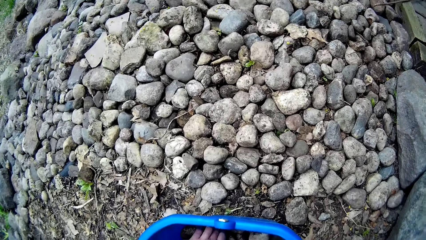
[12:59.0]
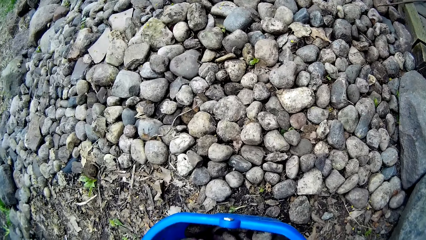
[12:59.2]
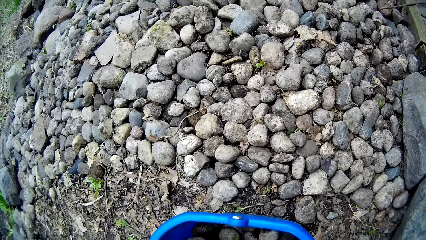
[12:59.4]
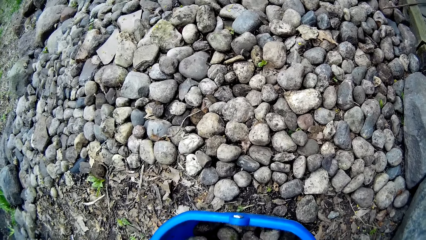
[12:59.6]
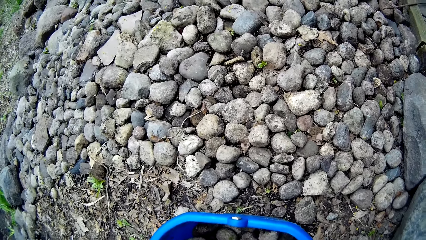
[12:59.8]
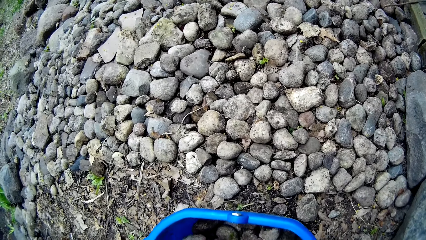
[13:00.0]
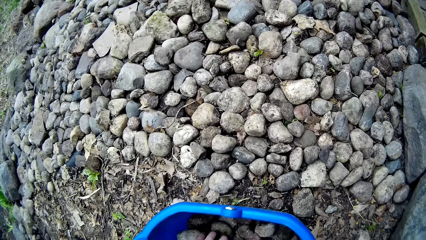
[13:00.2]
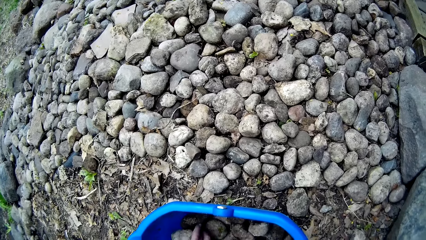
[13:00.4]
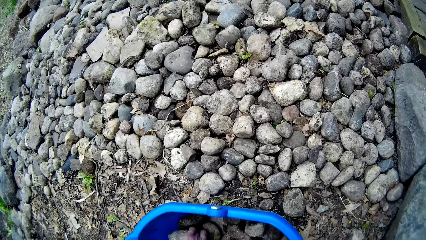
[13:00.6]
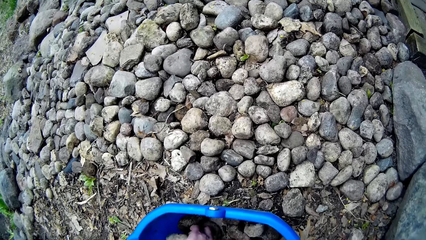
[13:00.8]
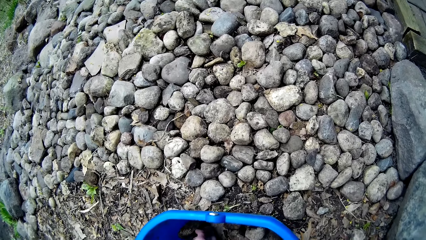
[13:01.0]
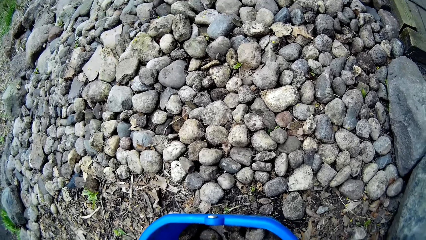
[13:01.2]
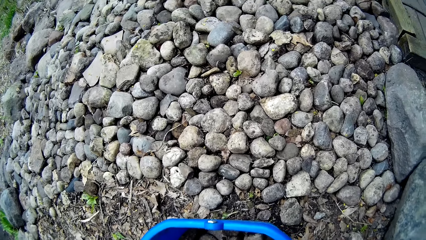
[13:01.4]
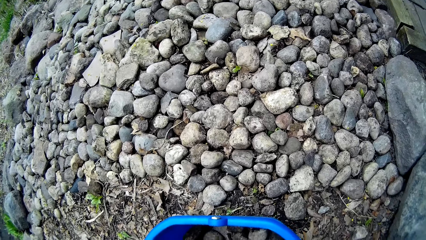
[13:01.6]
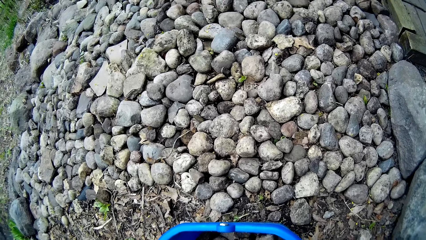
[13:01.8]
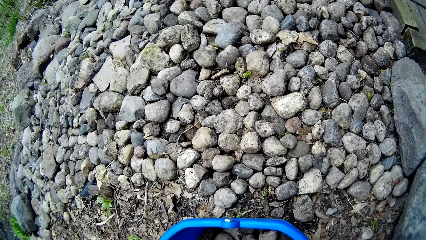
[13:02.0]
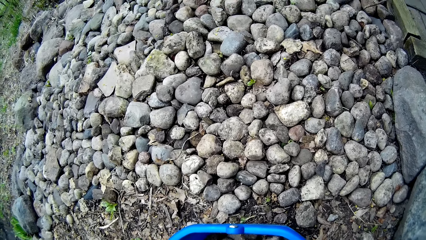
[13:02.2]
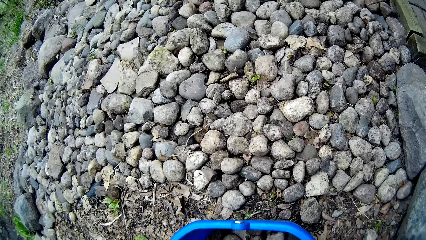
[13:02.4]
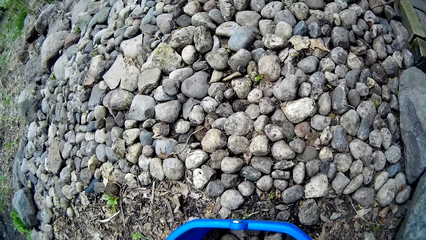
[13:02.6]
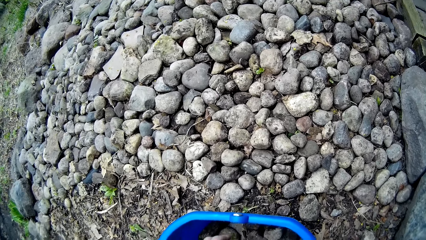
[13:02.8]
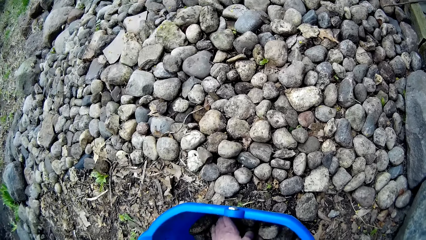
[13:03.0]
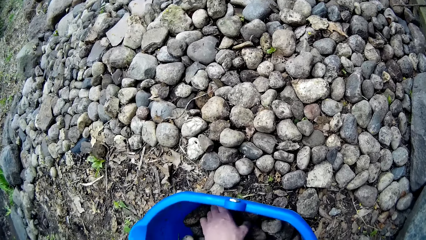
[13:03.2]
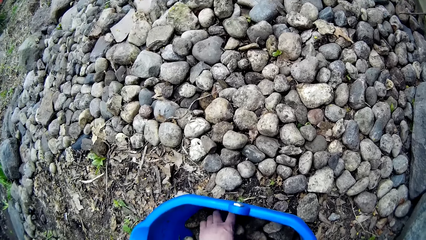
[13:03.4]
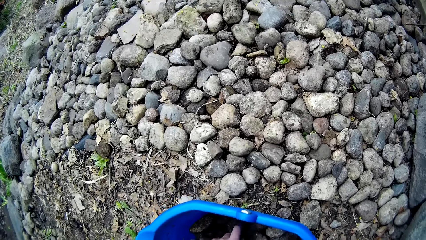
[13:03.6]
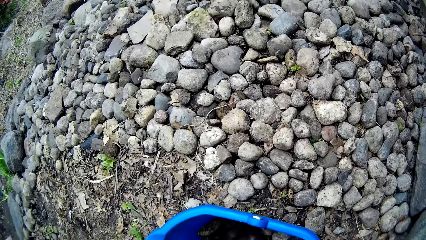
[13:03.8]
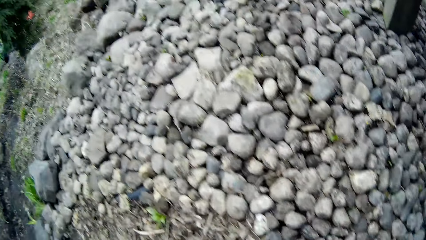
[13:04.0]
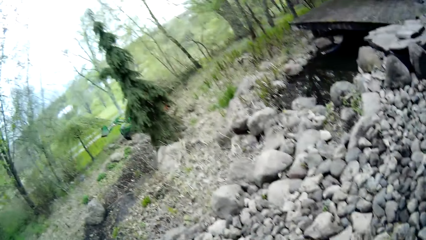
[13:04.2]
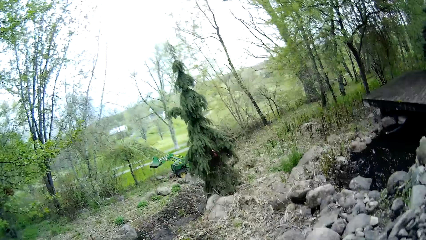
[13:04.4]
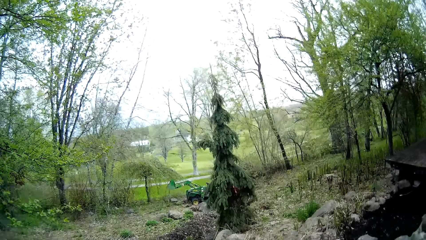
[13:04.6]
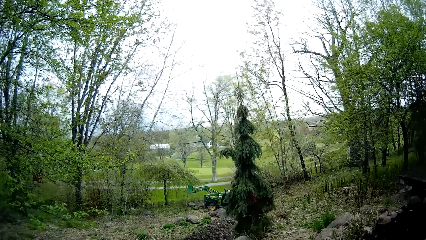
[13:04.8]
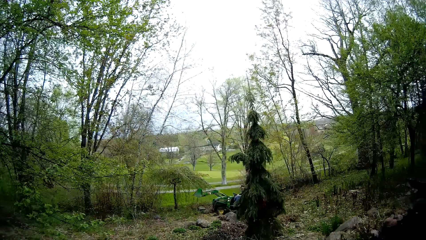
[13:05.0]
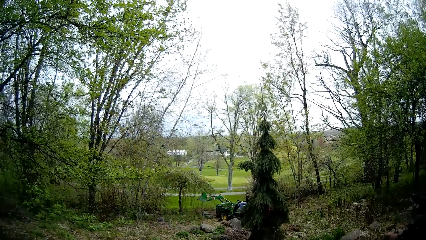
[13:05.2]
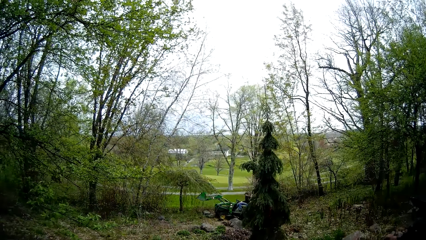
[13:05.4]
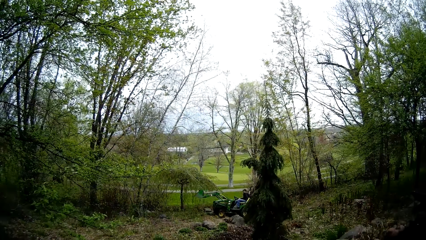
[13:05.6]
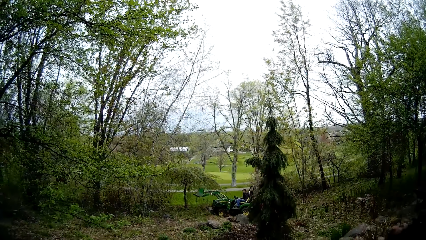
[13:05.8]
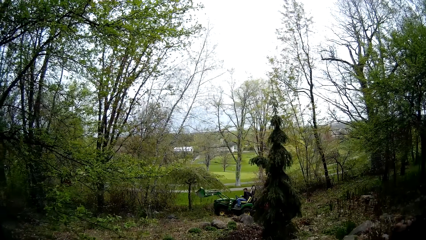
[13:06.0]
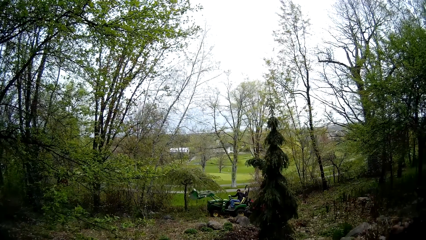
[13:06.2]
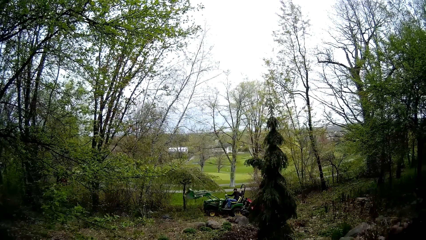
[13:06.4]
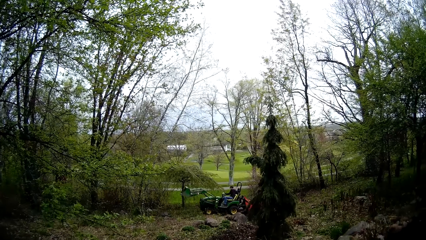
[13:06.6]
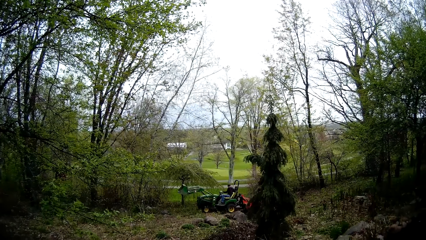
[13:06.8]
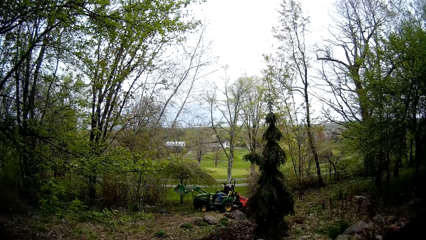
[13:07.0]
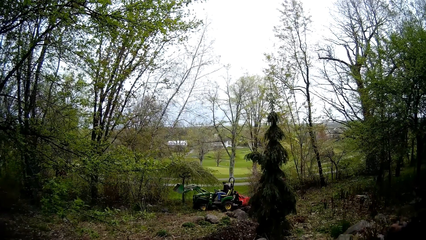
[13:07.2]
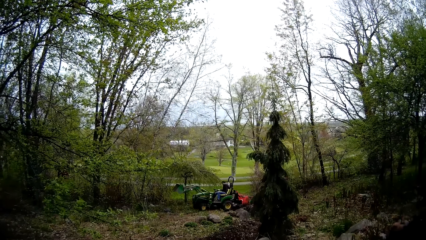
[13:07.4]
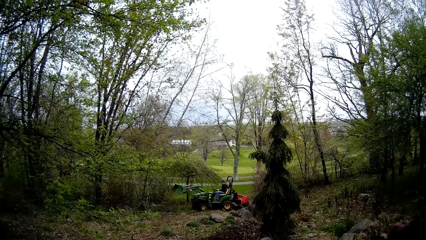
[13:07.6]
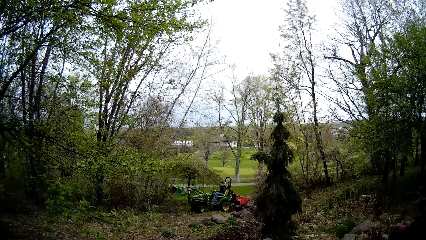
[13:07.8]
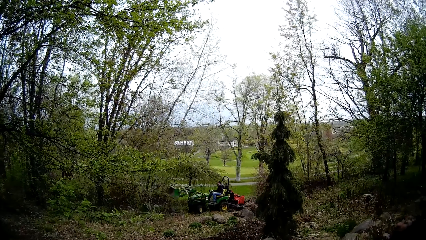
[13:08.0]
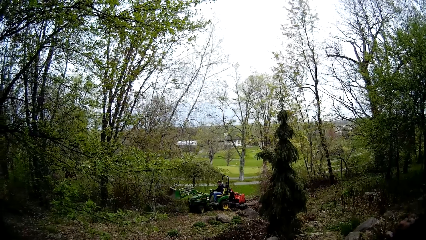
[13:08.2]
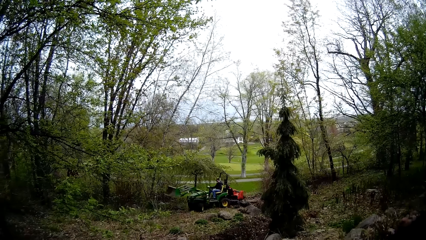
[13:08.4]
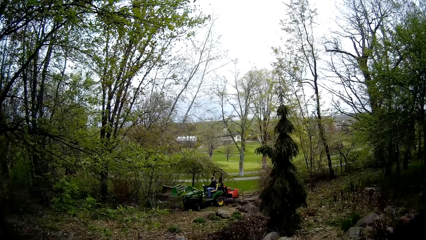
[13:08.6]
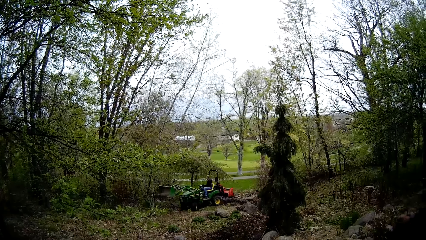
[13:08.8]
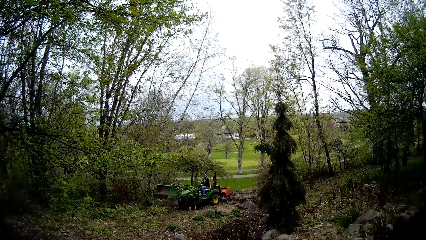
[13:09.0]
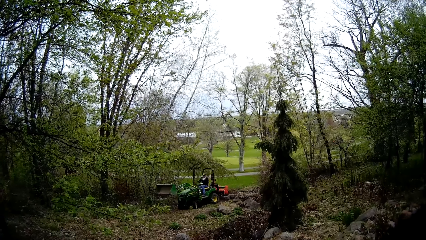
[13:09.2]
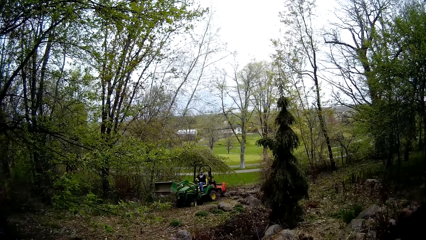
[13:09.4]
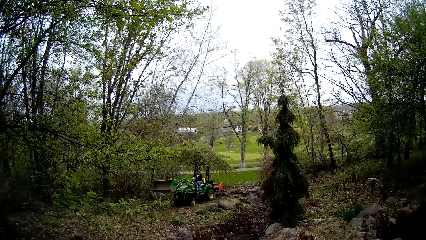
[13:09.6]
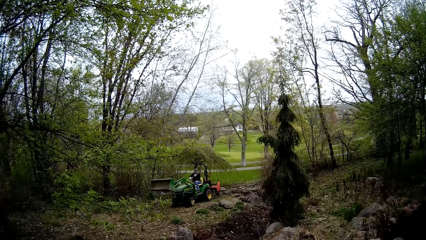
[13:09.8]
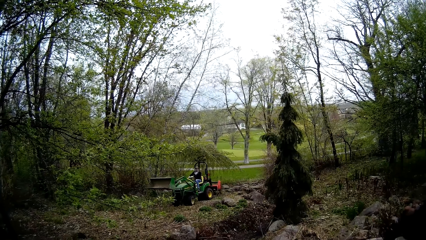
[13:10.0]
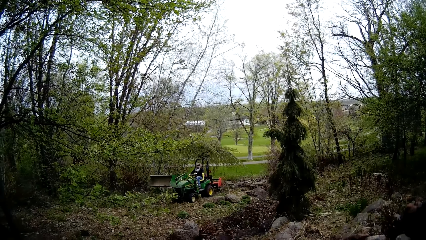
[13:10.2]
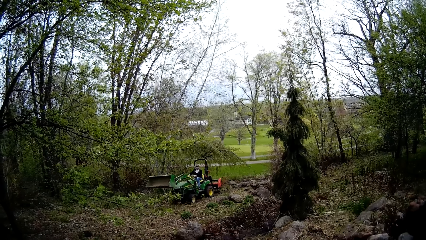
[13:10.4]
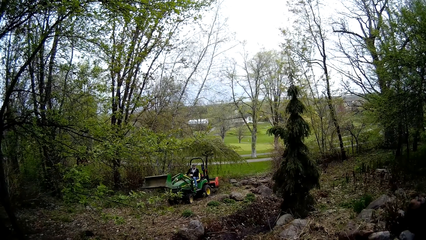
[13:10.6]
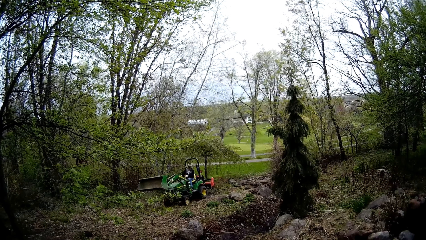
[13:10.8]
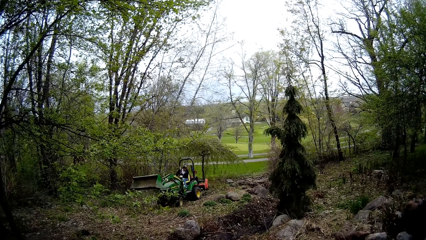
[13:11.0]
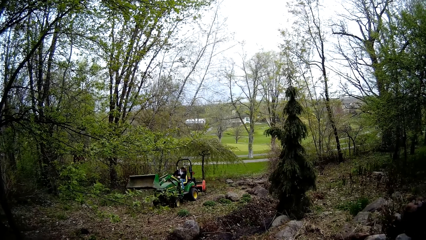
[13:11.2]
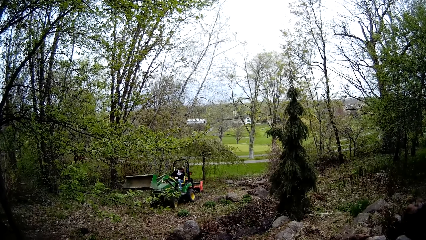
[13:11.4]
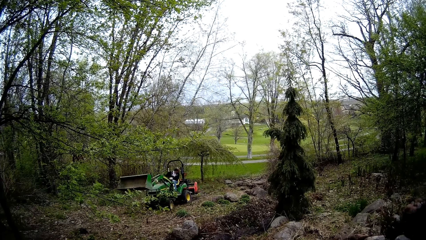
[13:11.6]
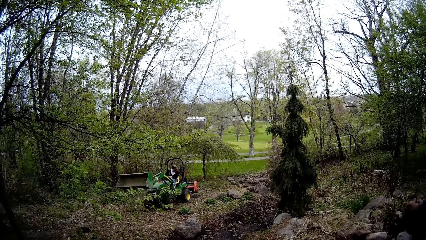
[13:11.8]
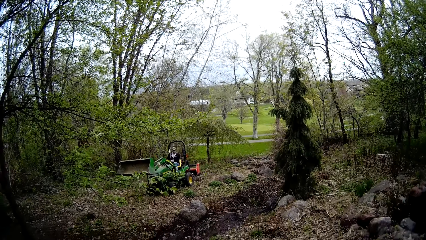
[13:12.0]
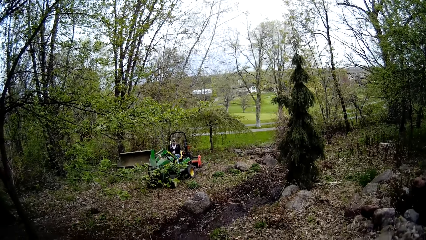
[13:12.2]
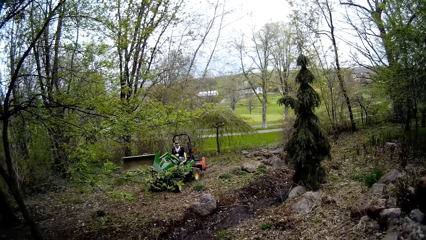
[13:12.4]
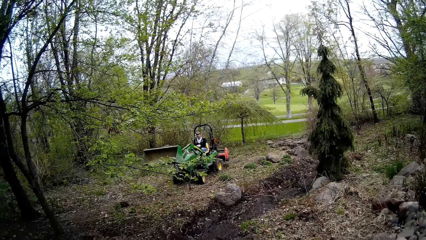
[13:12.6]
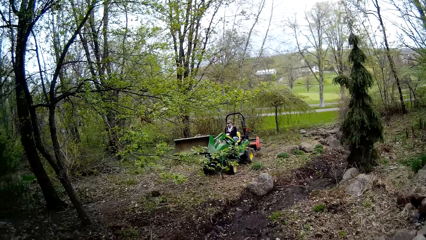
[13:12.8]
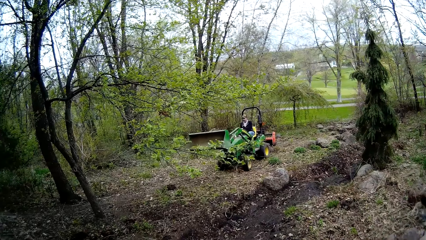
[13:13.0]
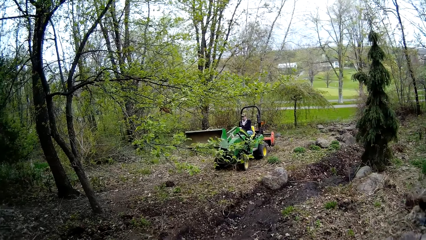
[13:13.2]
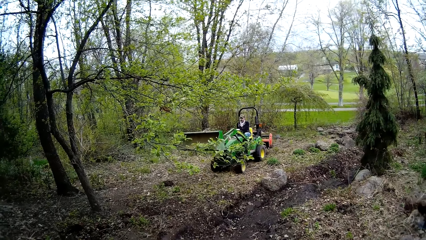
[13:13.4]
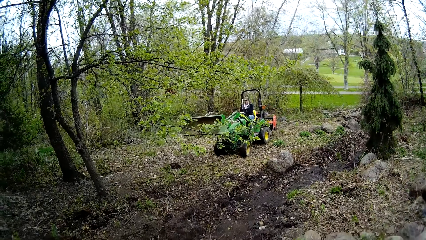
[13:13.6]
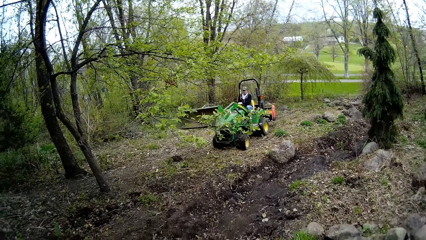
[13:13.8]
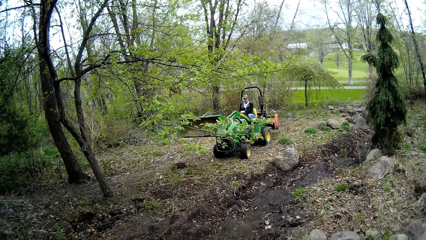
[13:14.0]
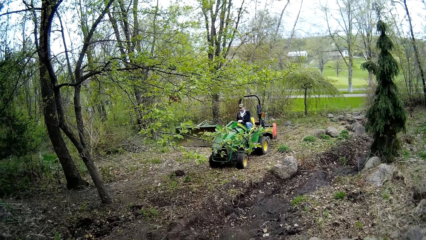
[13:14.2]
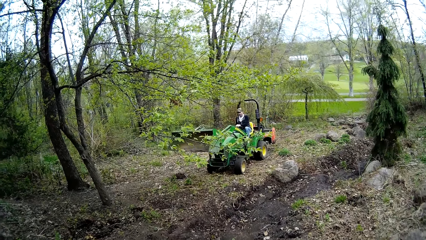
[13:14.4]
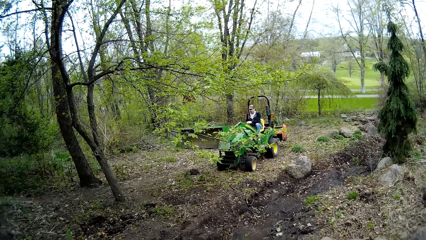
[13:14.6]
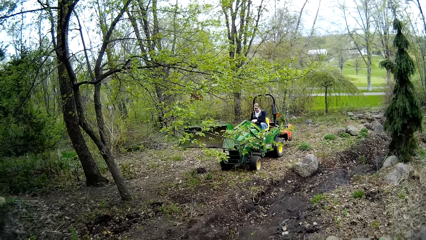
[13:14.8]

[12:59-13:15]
The camera wearer picks stones. They pick stones again. They look around. A man drives a brush mower. The man drives the brush mower with both hands.
